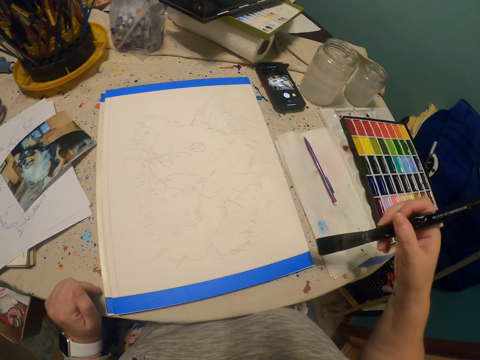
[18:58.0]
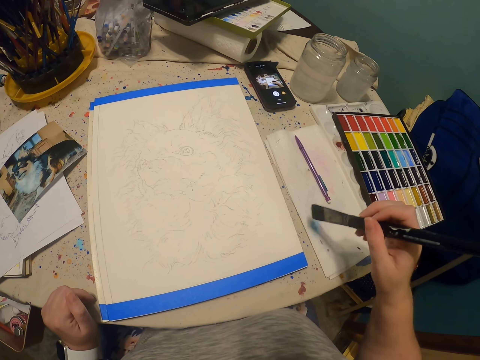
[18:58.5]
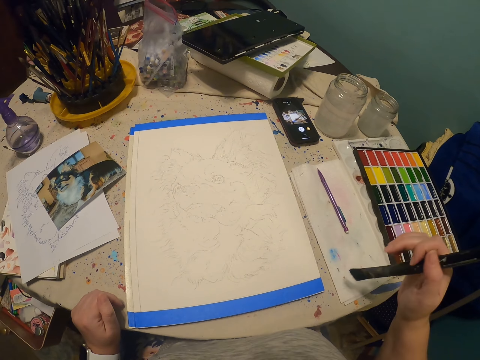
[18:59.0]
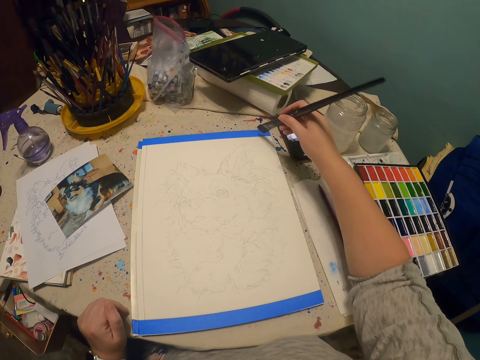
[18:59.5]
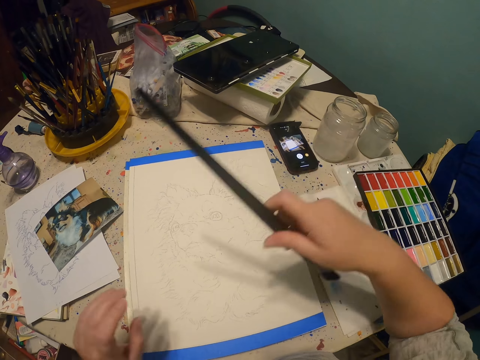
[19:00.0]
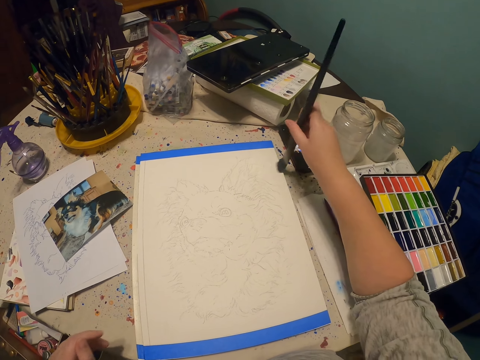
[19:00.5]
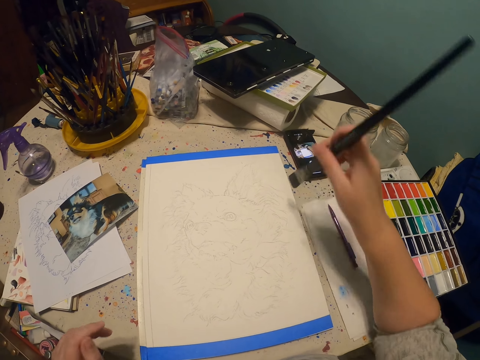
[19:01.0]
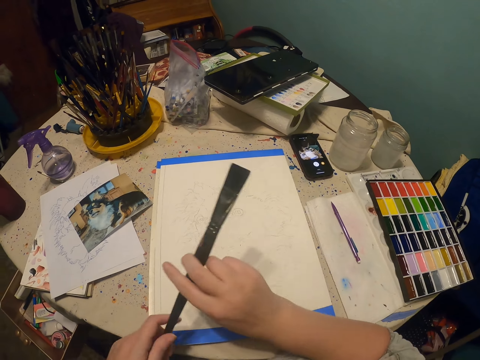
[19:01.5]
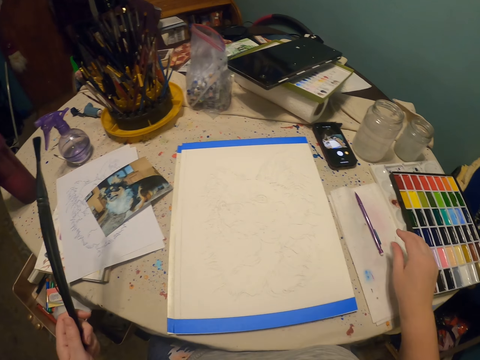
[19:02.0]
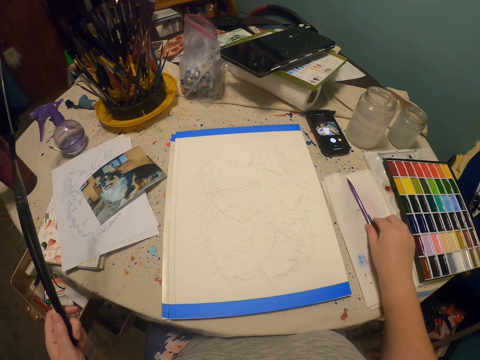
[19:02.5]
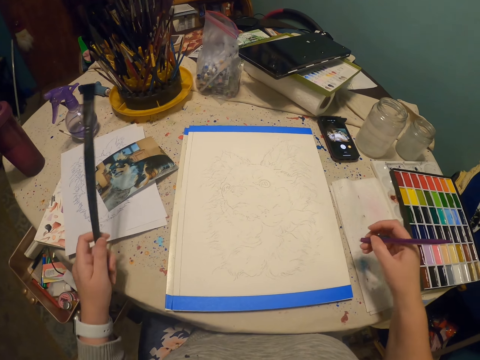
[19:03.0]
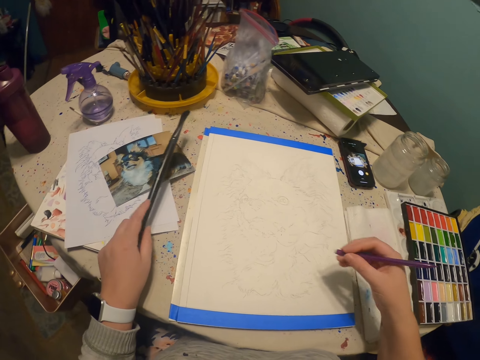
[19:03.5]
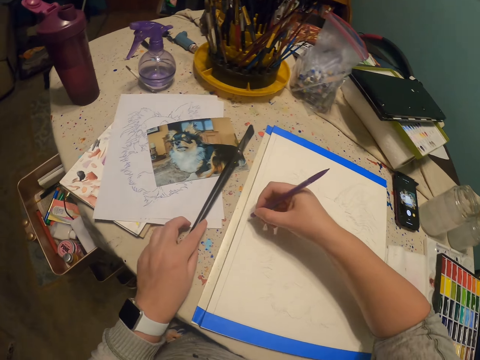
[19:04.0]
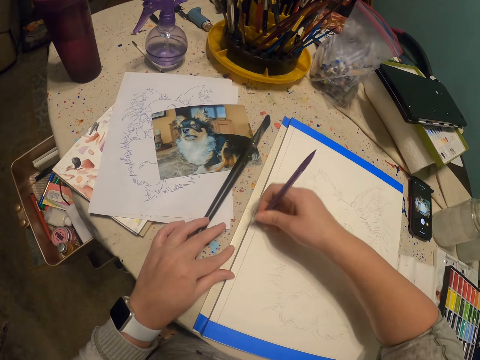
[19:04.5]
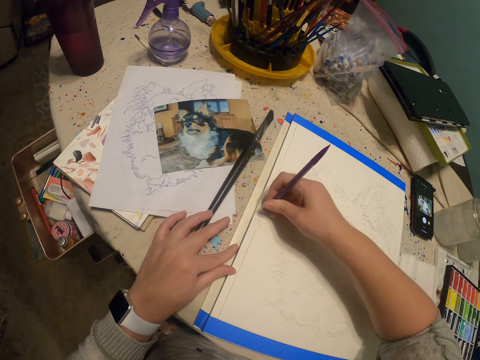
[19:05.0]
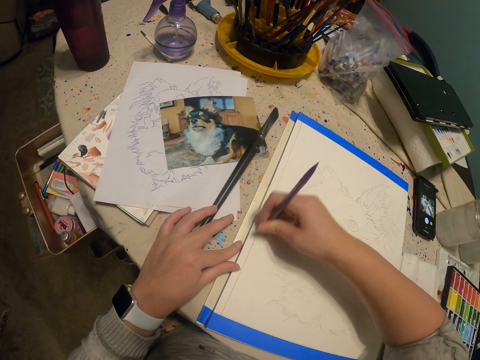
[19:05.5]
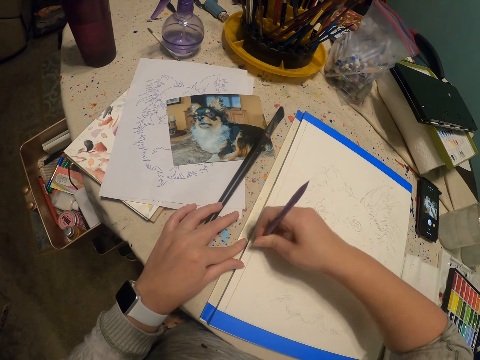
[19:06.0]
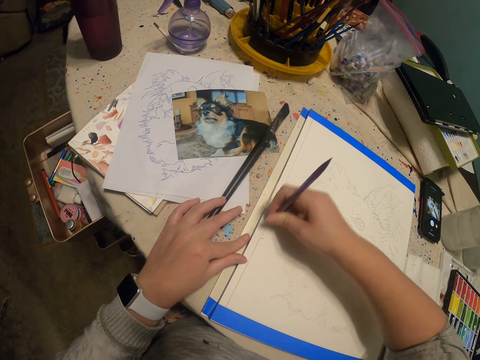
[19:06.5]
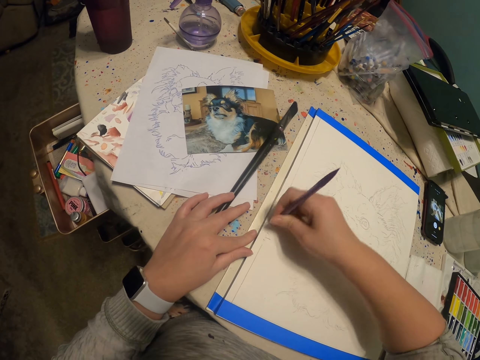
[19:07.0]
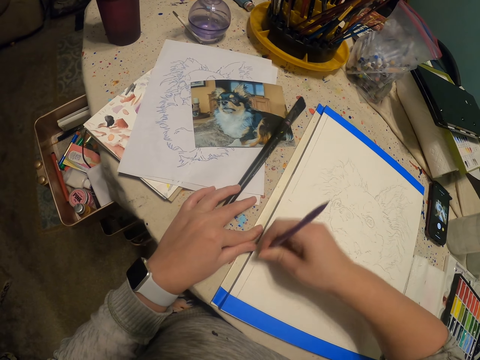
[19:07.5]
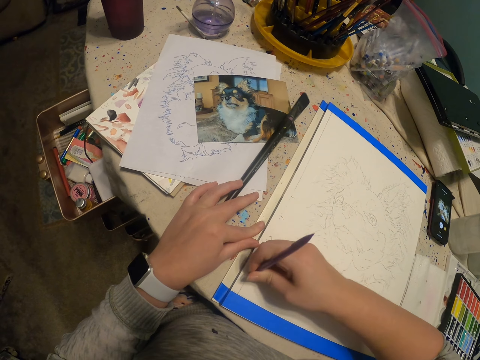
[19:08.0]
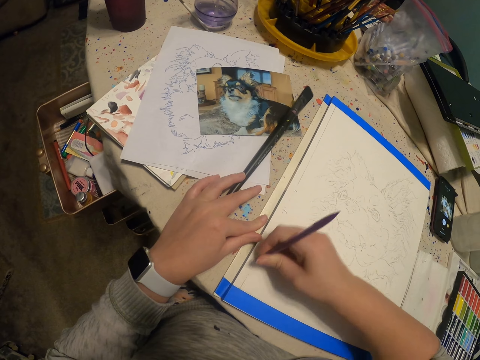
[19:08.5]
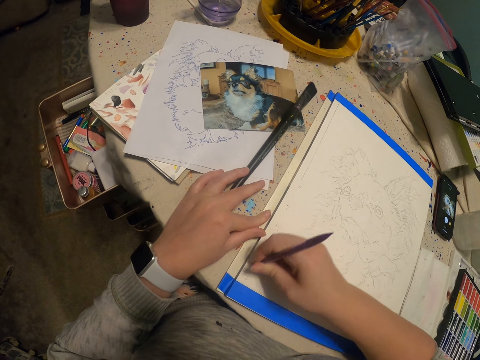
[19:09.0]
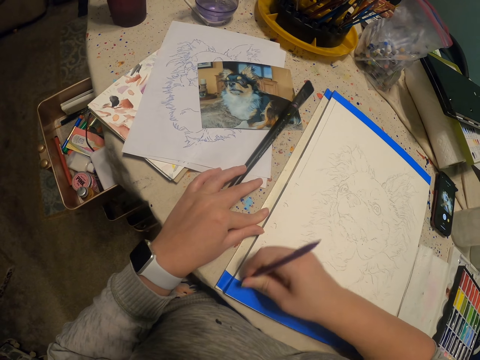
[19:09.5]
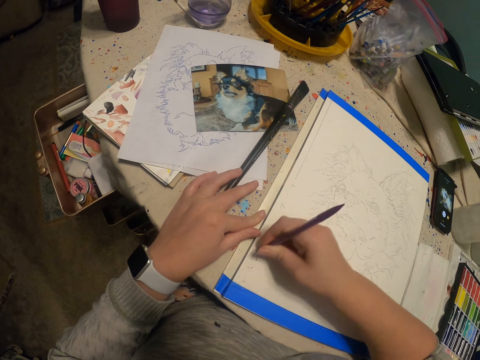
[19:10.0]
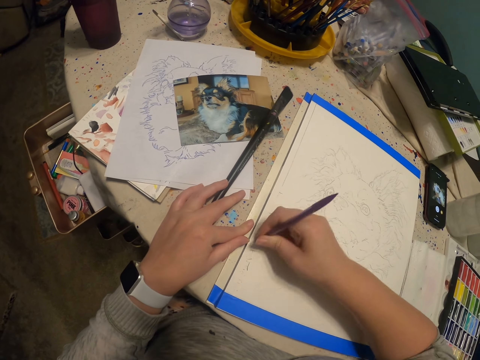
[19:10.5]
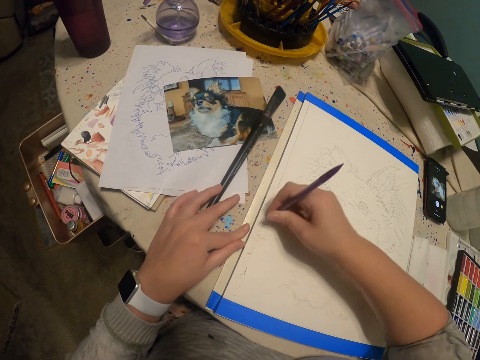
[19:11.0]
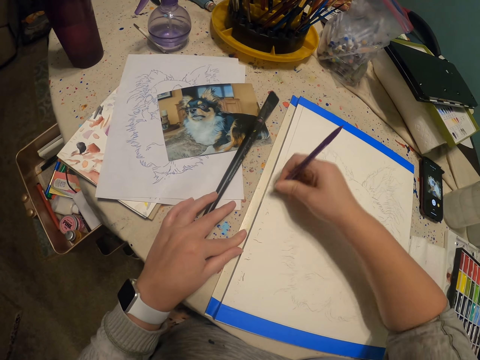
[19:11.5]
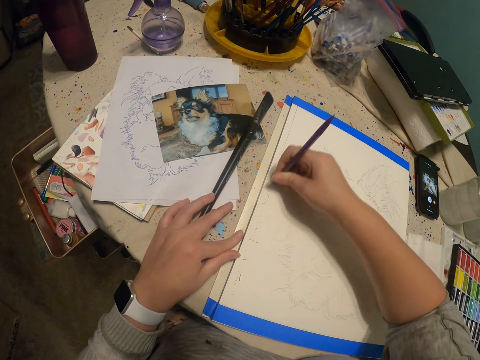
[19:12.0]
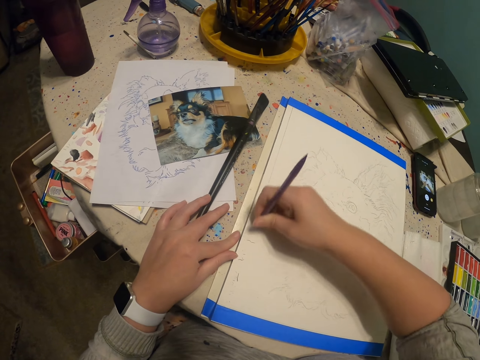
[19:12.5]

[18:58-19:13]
The camera wearer switches a paint brush to the other hand. They pick up a paint pen from the table. They put down the paint brush on the table. They put a hand on a drawing book. They rub a sketch with a rubber.

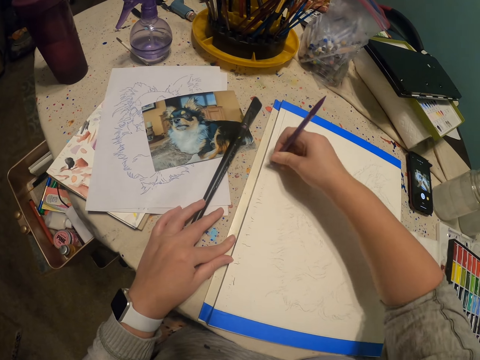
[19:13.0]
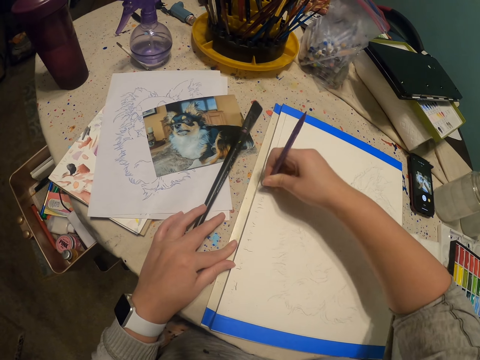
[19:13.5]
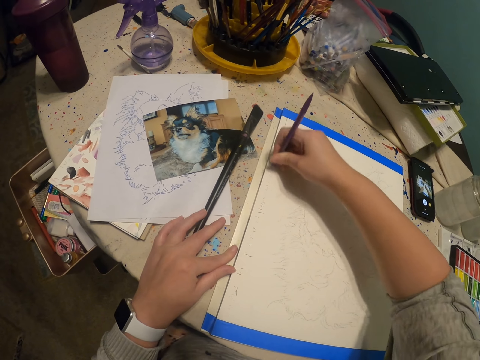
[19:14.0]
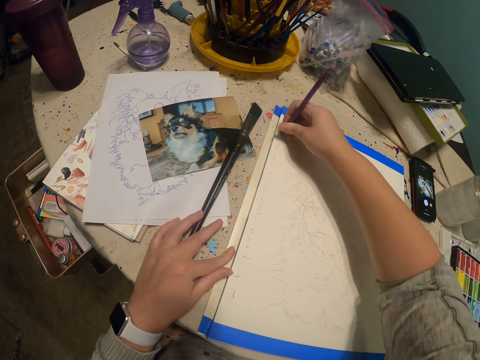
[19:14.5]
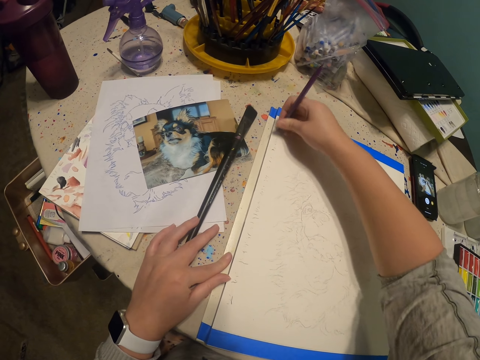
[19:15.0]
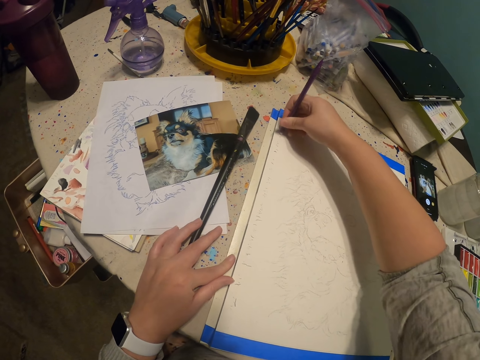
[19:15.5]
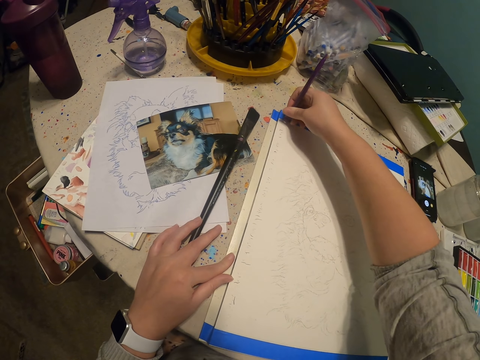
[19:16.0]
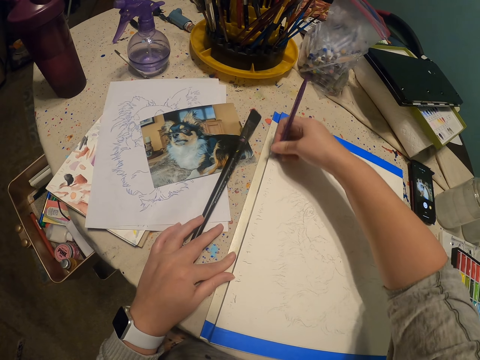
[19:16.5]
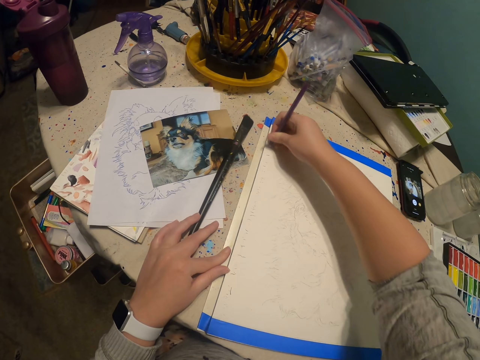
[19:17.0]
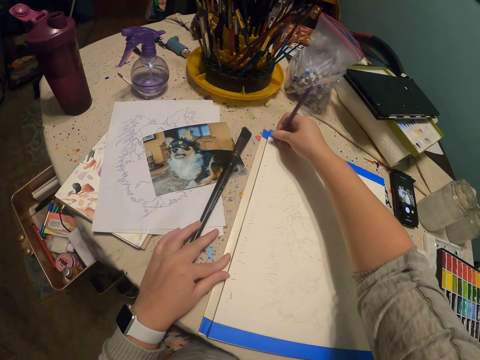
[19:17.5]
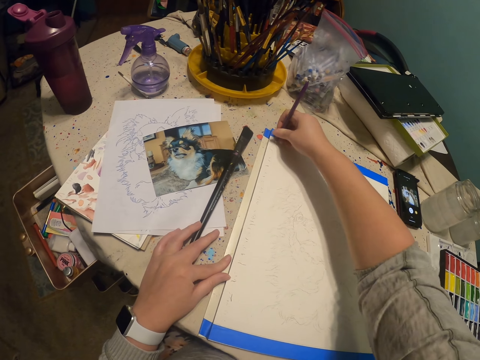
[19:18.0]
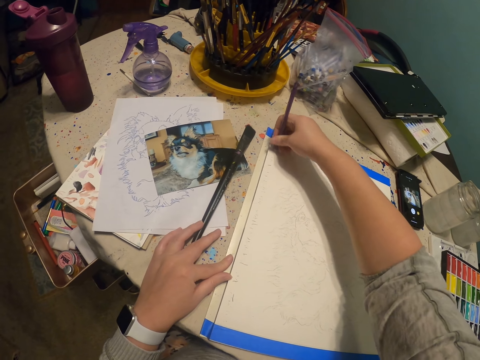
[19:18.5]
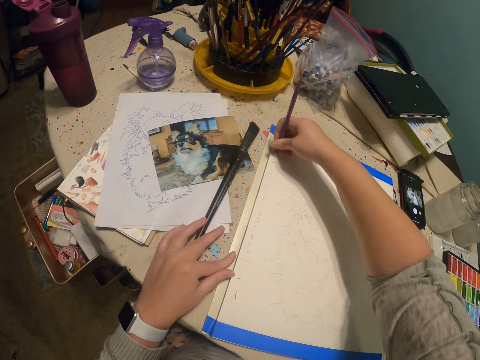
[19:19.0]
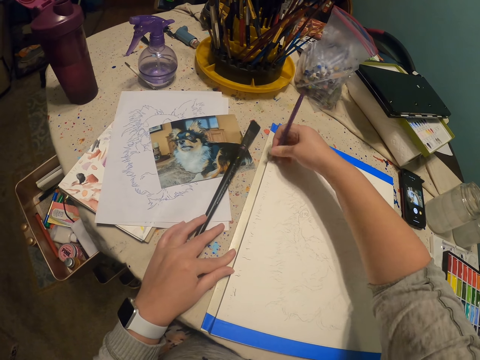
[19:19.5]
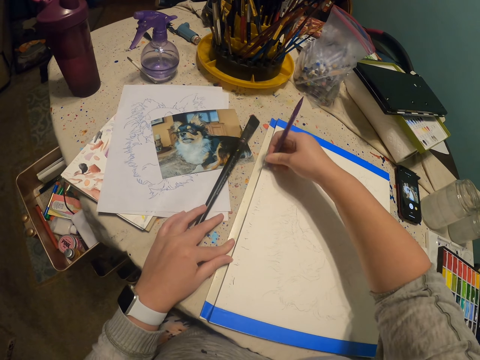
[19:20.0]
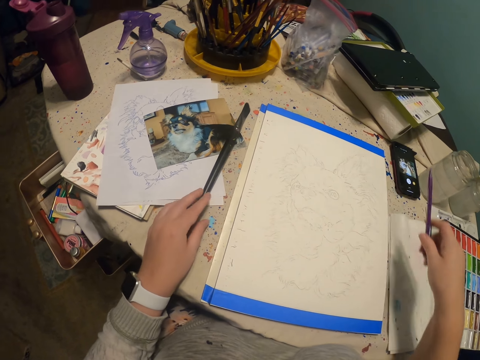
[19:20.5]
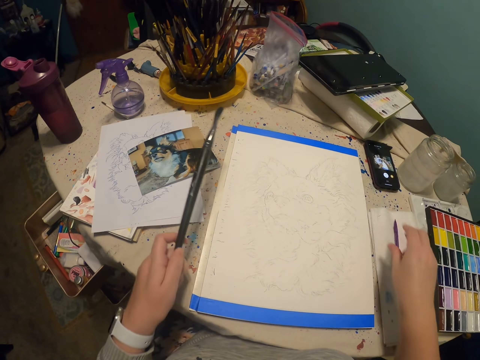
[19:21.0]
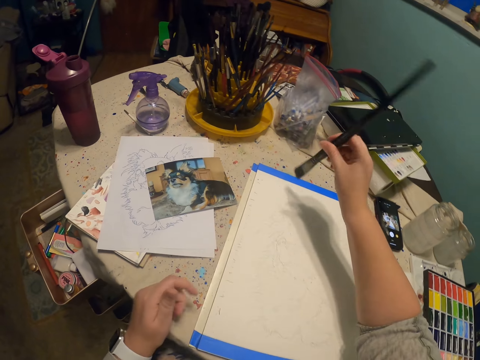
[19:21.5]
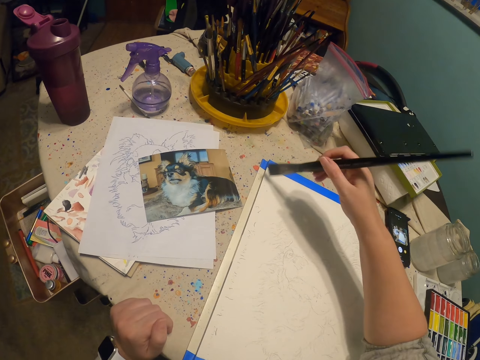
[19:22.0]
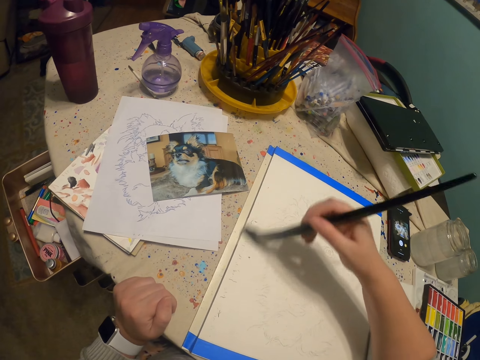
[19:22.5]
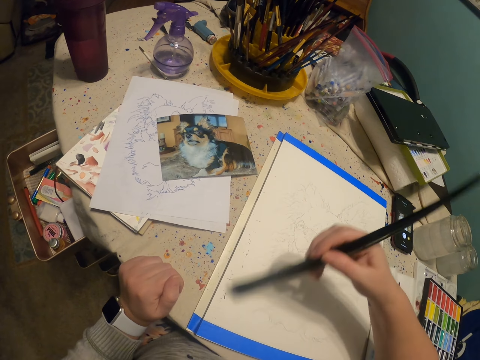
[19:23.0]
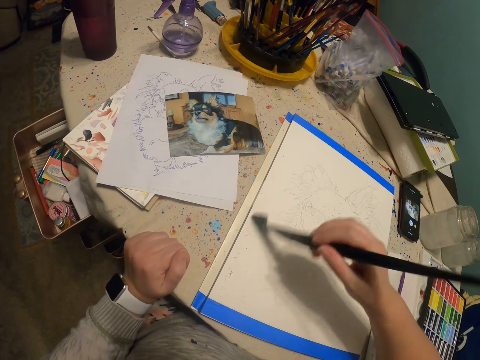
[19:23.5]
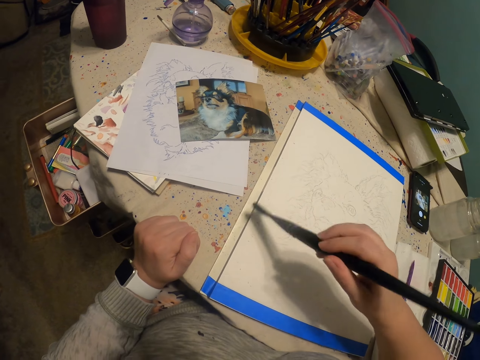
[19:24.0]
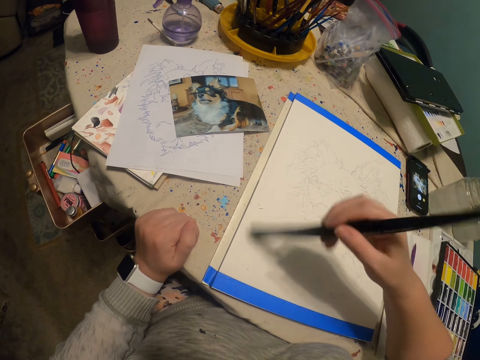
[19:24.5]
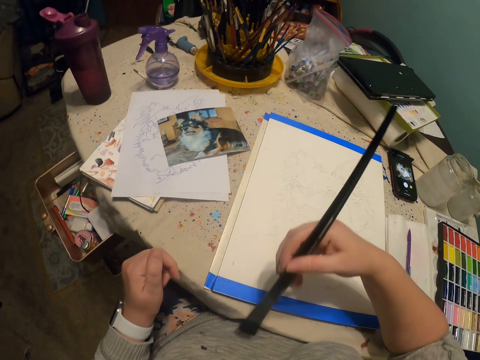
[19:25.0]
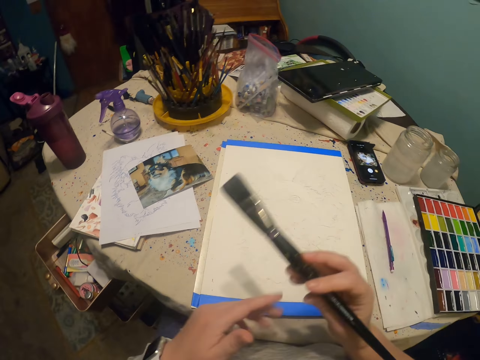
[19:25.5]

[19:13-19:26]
The camera wearer puts down a paint pen. They pick up a paint brush. They switch the paint brush to the other hand. They wipe a drawing book with the paint brush.
